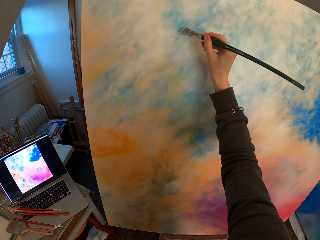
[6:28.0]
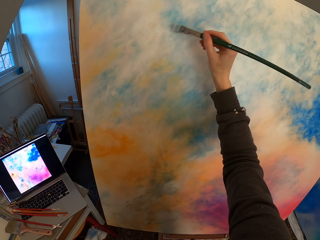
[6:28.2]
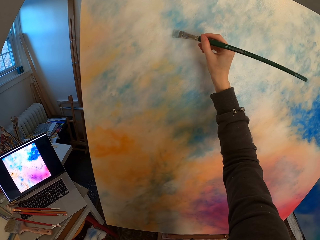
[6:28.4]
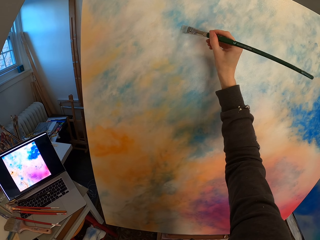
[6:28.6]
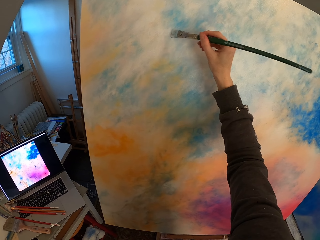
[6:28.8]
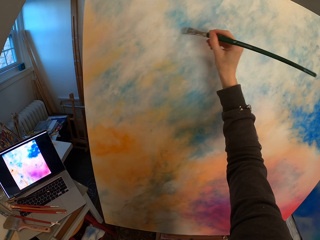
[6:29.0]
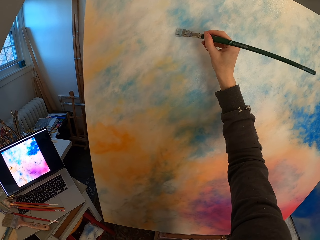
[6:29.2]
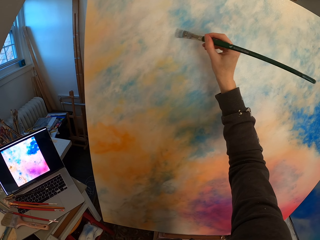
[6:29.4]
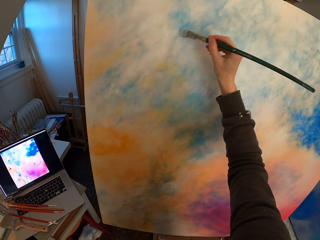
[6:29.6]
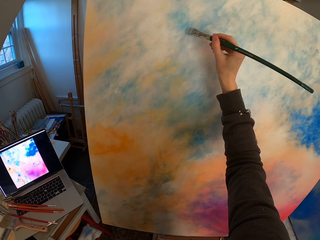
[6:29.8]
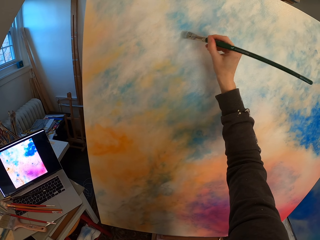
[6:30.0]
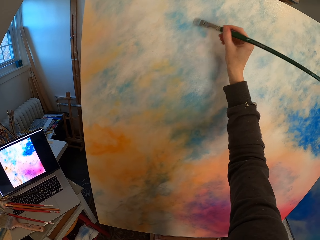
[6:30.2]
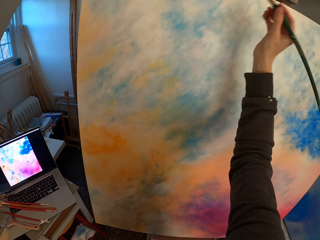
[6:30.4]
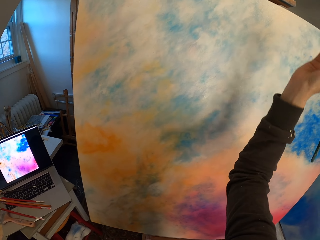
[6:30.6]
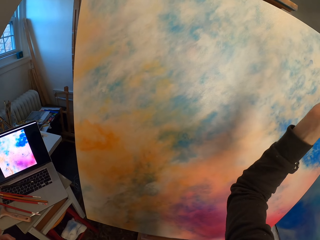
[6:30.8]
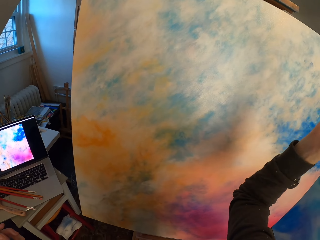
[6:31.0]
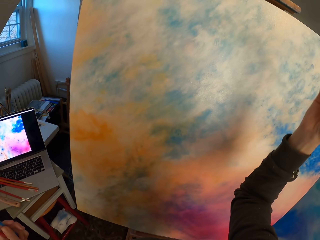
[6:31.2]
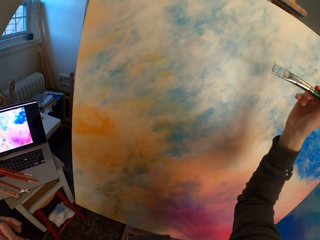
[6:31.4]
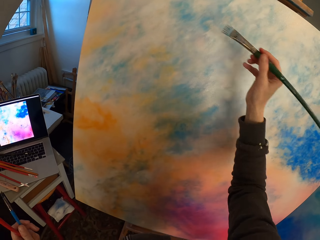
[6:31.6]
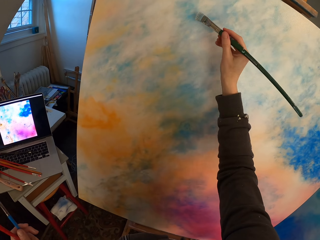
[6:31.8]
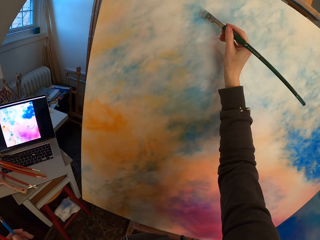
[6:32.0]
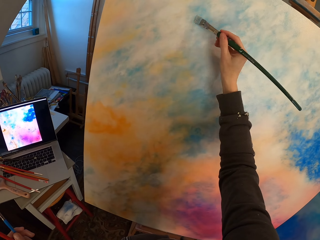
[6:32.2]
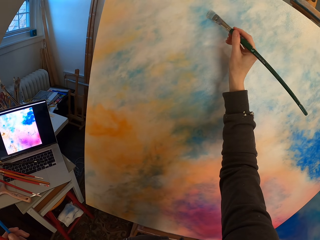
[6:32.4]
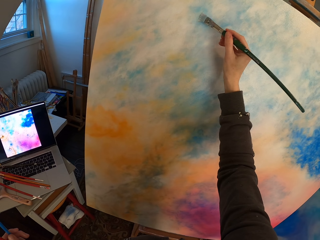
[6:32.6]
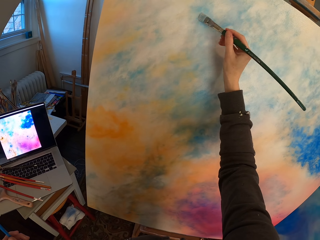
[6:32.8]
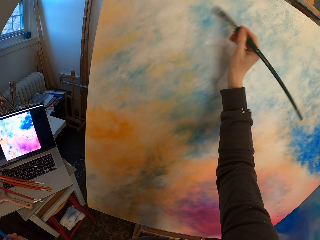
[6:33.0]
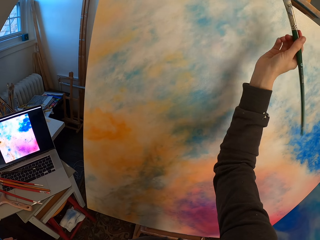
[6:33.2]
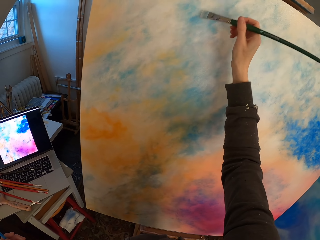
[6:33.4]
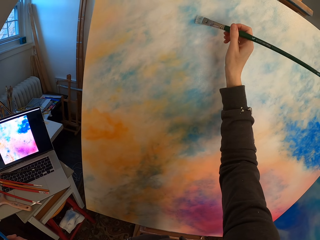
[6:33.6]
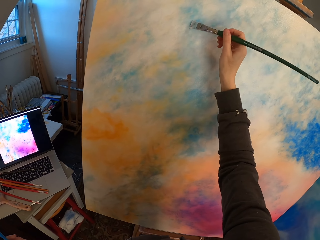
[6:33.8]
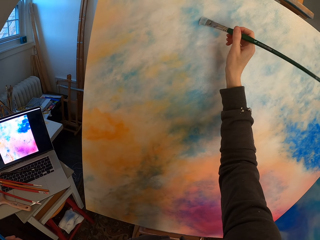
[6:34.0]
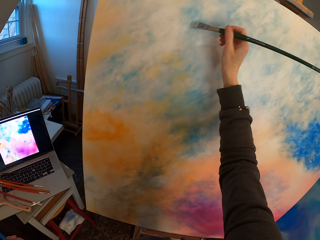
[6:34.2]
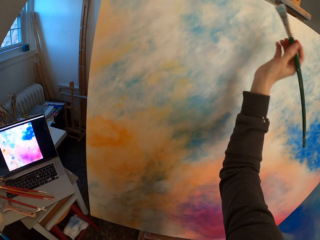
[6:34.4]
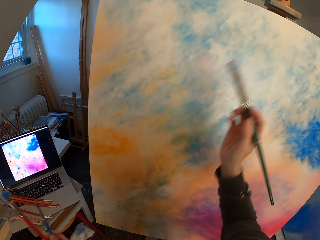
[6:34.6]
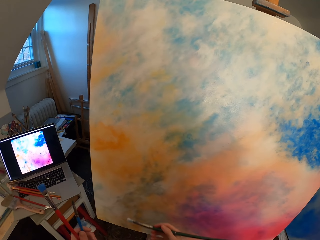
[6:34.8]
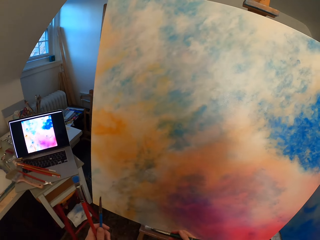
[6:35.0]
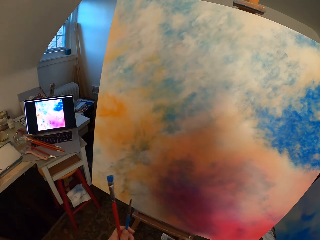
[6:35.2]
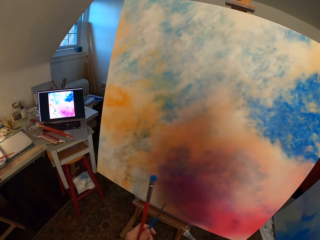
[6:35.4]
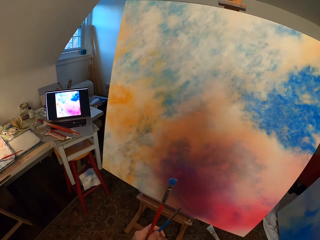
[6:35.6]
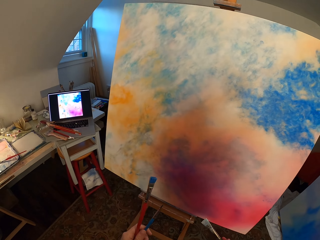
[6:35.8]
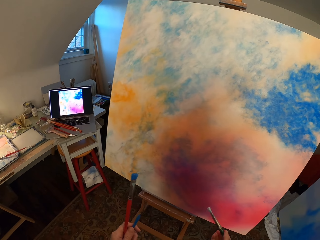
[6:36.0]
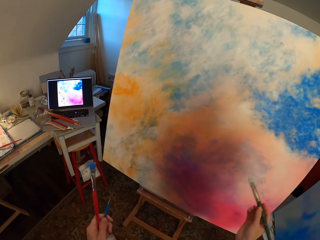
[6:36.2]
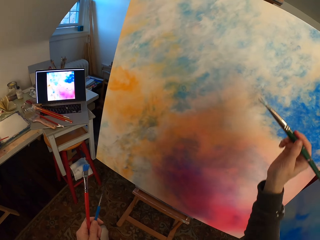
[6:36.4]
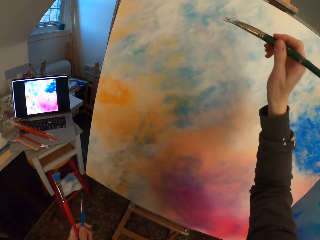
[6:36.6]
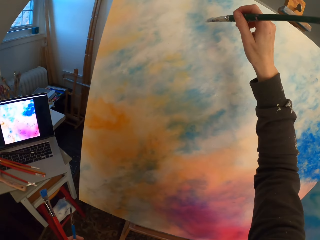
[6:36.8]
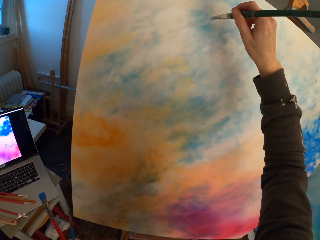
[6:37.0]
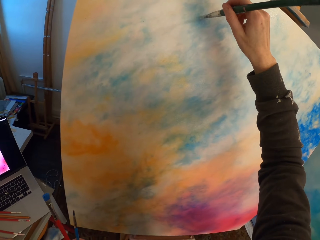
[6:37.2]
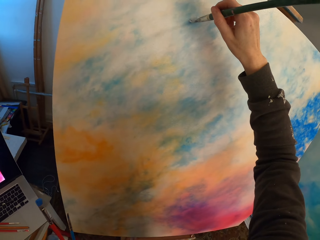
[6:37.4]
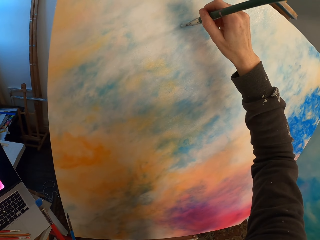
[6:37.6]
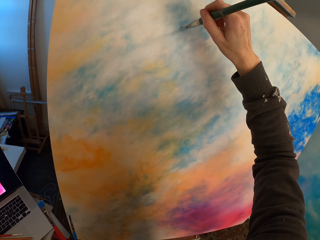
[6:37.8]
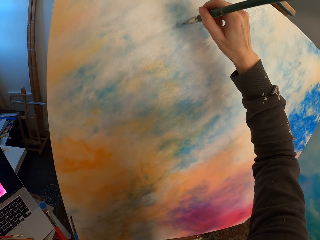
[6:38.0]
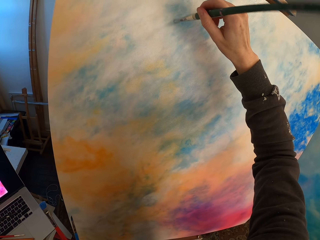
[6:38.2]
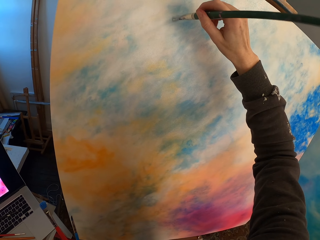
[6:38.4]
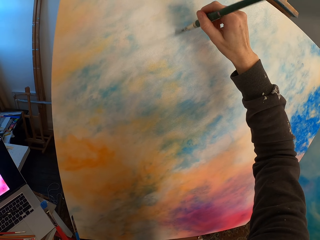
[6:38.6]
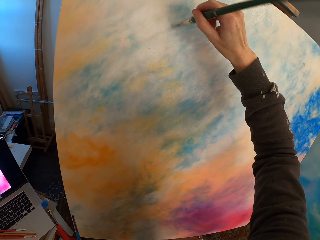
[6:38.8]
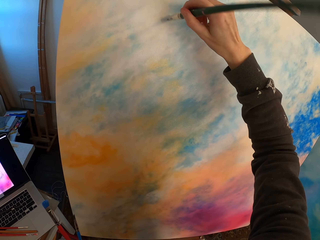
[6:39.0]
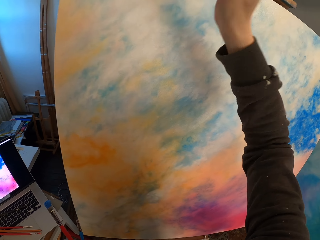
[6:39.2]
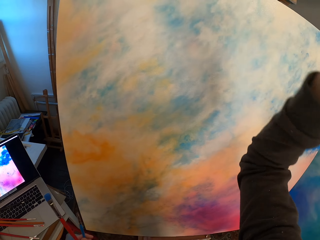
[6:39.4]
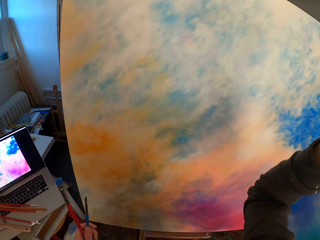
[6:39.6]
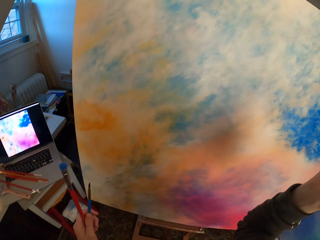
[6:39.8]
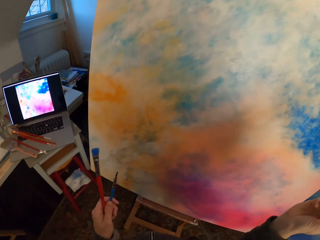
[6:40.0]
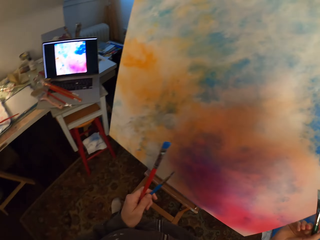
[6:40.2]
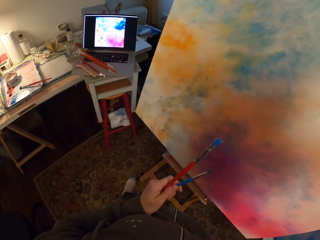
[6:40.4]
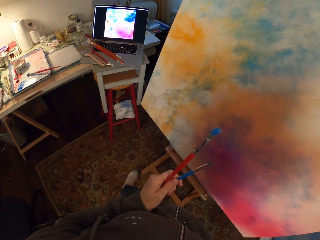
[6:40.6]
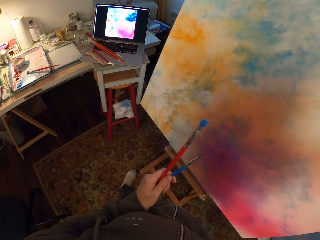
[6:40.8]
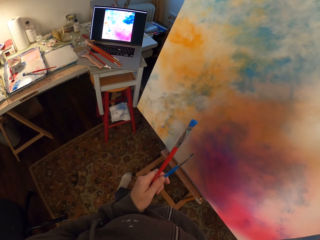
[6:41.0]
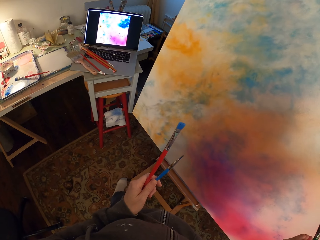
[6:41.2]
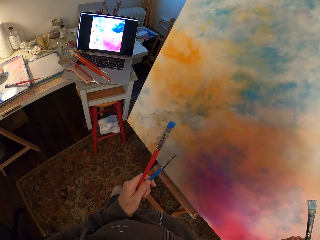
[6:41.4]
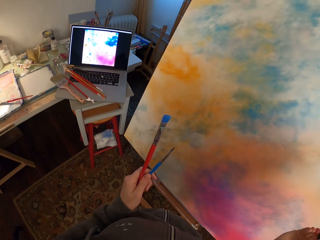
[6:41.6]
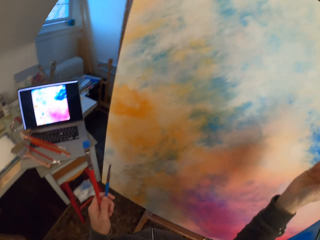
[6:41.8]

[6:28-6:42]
The camera wearer looks around a room. They paint a canvas with a paint brush. They look around the room. They paint the canvas with the paint brush. They look around the room.

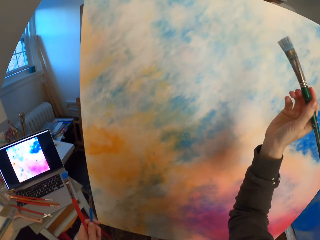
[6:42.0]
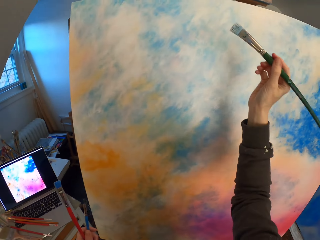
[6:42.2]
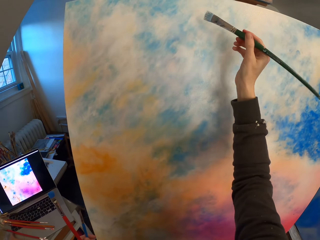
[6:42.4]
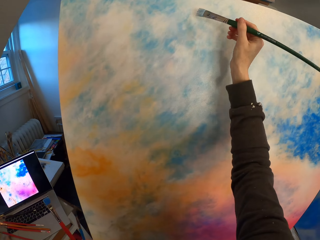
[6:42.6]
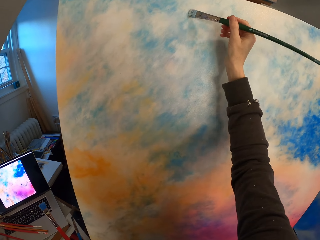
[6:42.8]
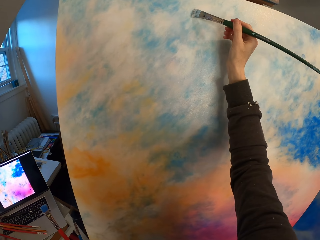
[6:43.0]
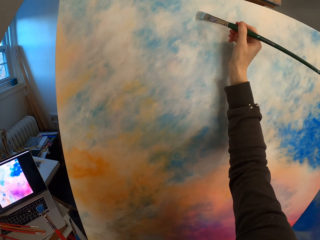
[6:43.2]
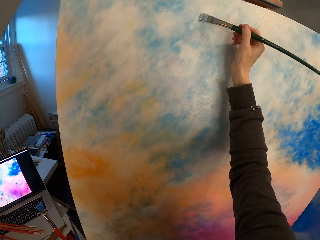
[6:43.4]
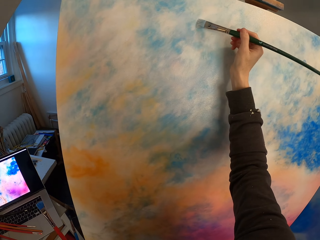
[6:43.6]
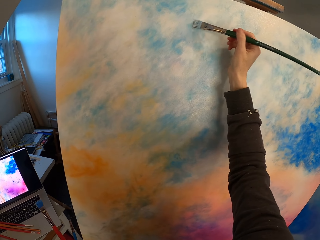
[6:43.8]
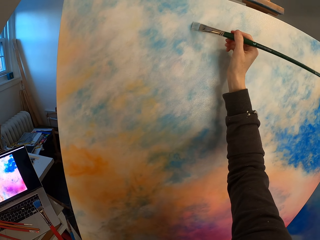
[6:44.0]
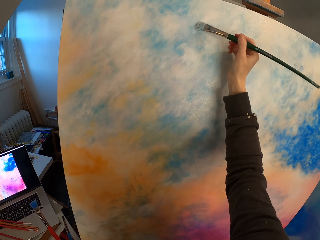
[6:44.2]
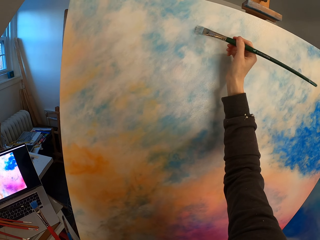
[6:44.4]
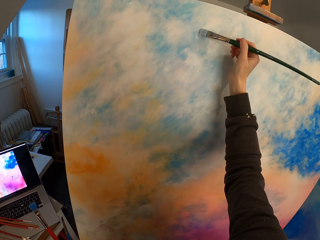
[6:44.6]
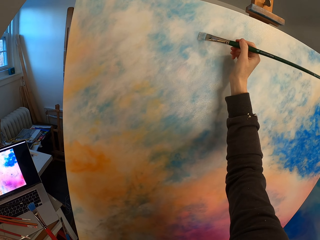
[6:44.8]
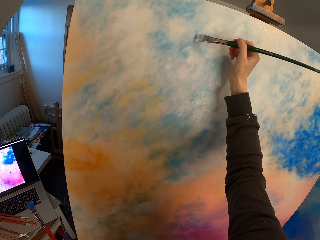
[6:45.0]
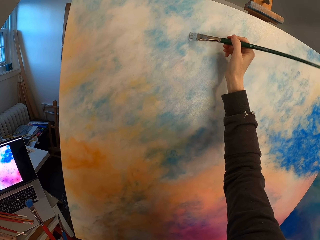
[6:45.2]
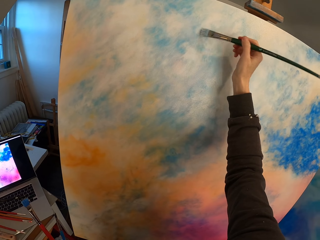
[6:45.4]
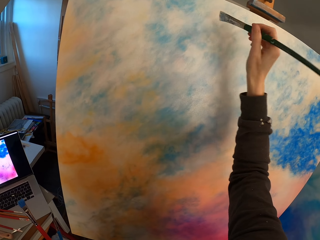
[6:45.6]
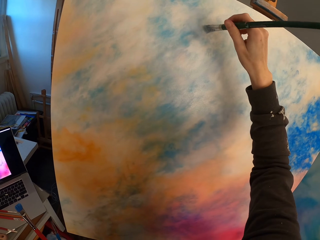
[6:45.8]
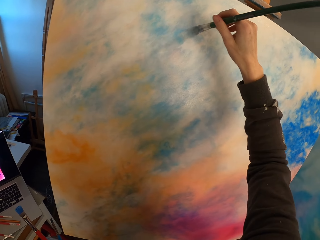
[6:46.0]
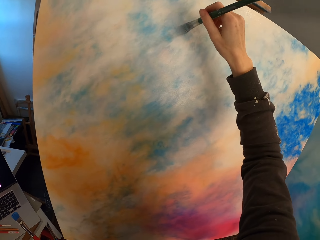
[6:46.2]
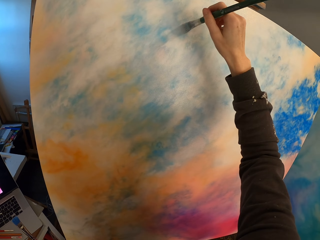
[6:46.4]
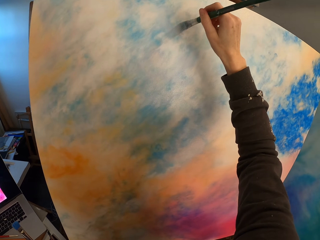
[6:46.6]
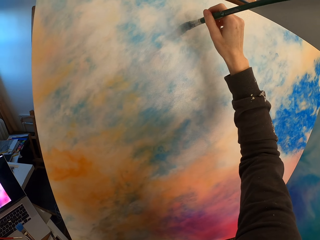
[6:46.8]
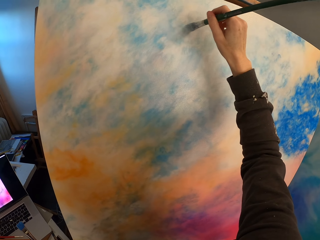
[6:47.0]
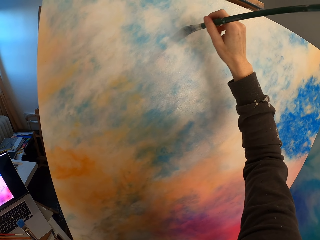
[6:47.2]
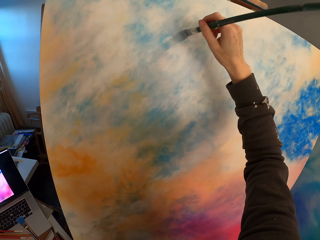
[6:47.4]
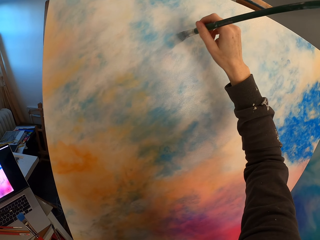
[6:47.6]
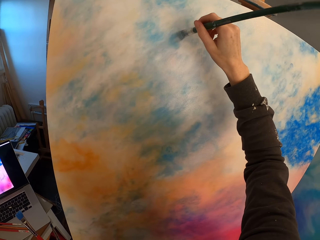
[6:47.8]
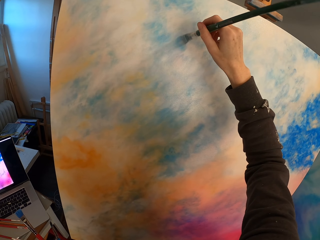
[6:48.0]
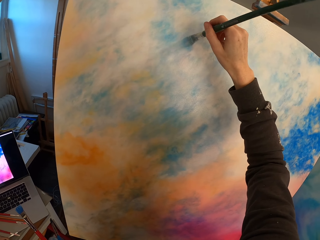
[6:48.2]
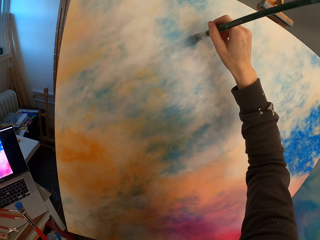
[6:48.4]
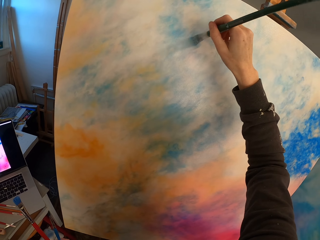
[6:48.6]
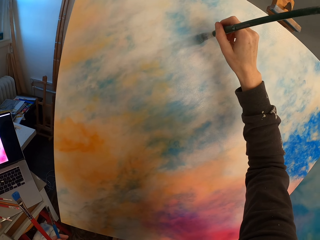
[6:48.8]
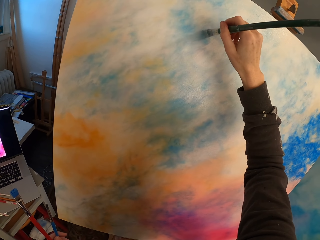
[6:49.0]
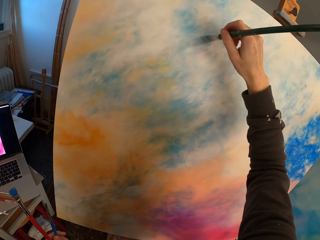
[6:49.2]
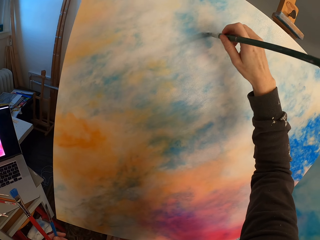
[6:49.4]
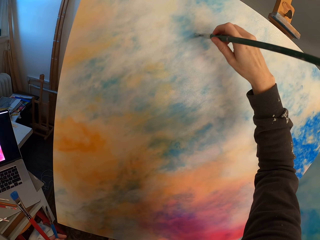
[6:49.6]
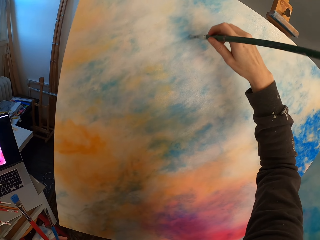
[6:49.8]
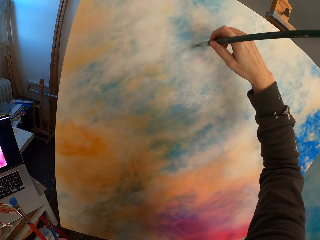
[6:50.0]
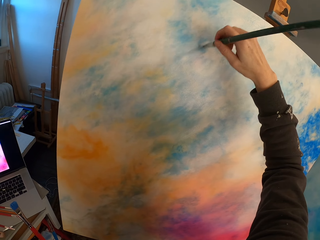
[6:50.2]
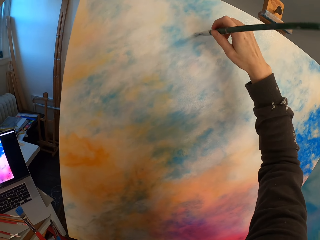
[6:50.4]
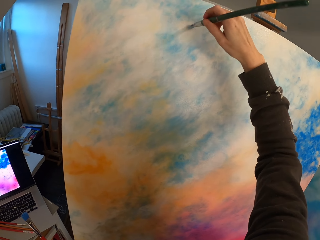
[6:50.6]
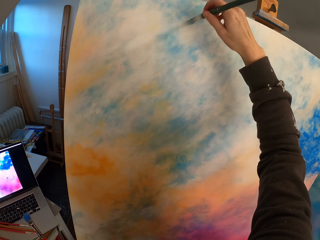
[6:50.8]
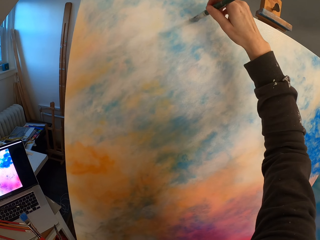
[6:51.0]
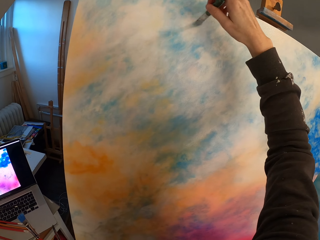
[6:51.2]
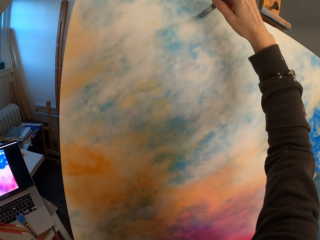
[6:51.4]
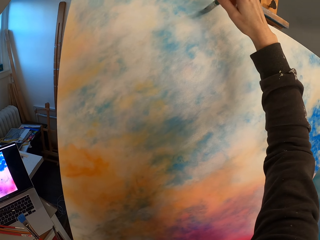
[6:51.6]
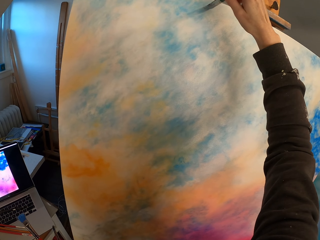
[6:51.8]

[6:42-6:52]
The camera wearer paints a canvas with a paint brush.
